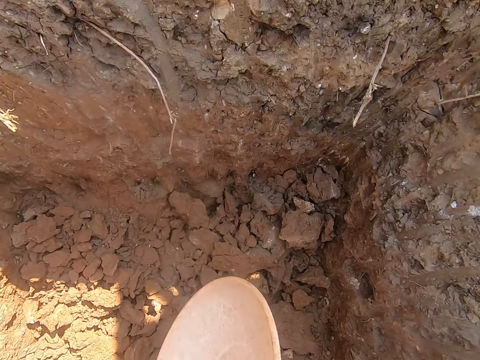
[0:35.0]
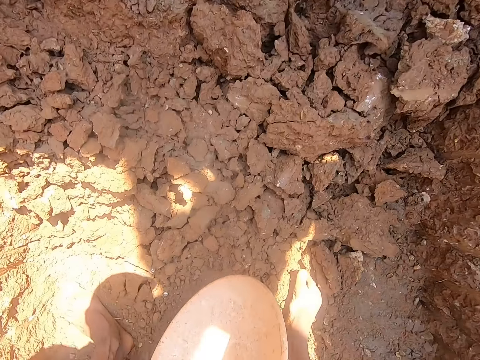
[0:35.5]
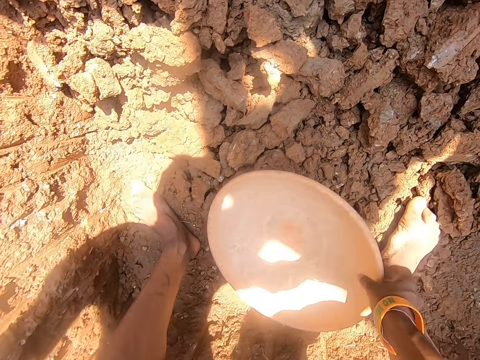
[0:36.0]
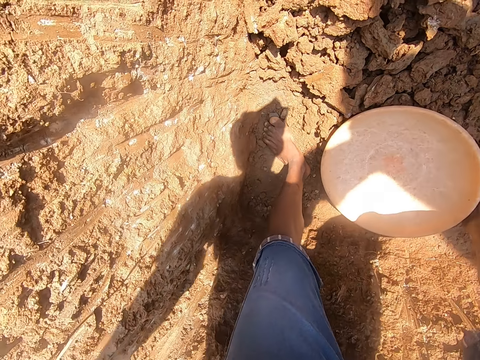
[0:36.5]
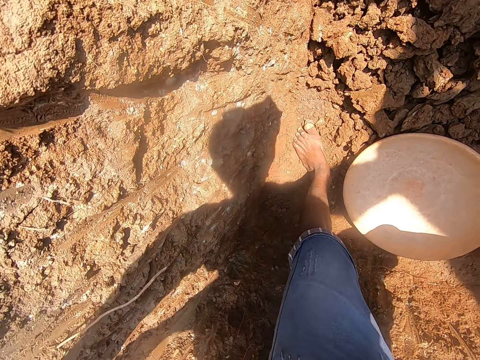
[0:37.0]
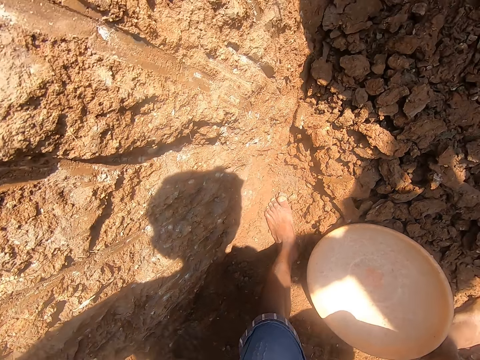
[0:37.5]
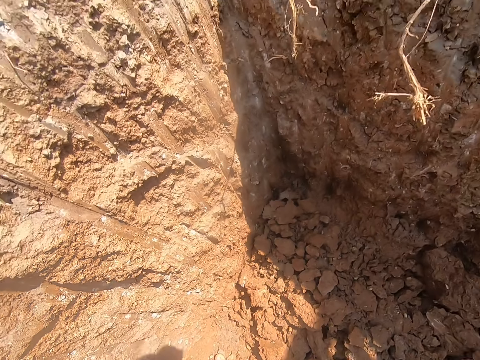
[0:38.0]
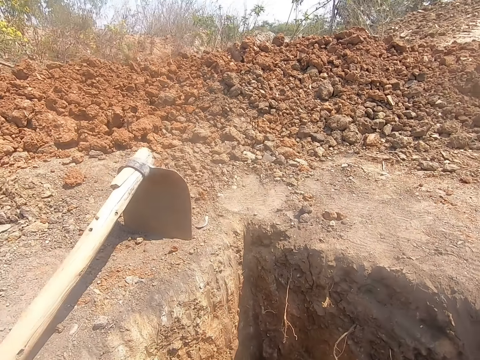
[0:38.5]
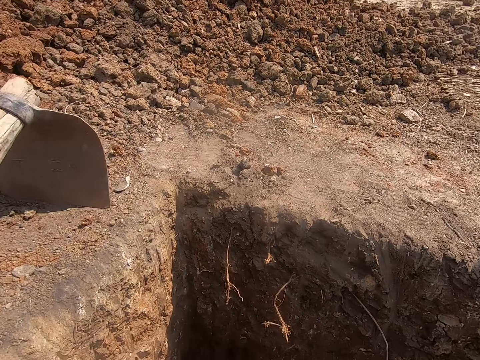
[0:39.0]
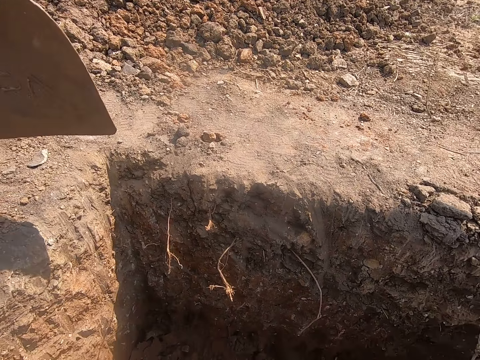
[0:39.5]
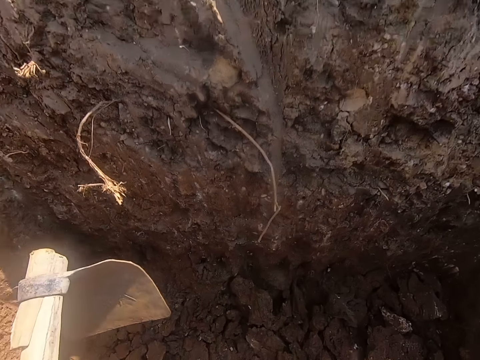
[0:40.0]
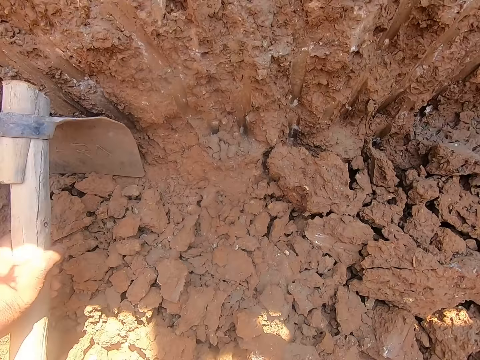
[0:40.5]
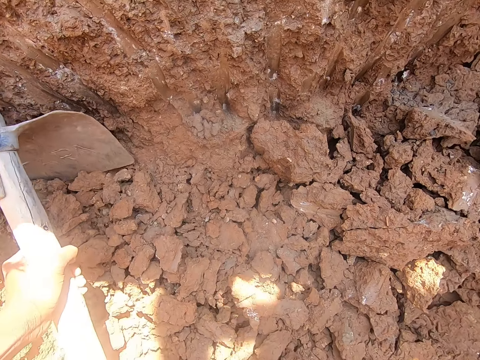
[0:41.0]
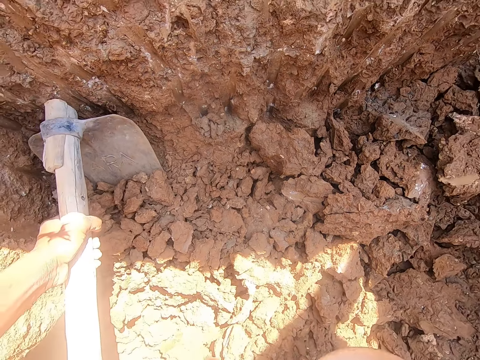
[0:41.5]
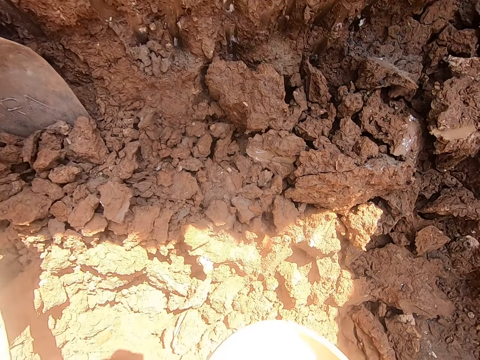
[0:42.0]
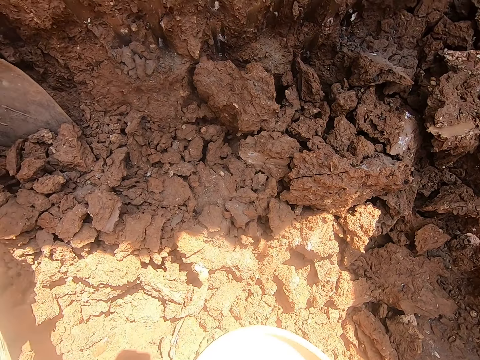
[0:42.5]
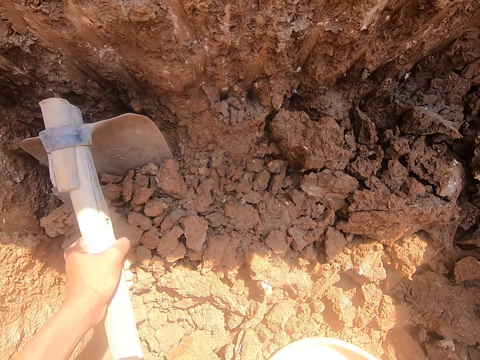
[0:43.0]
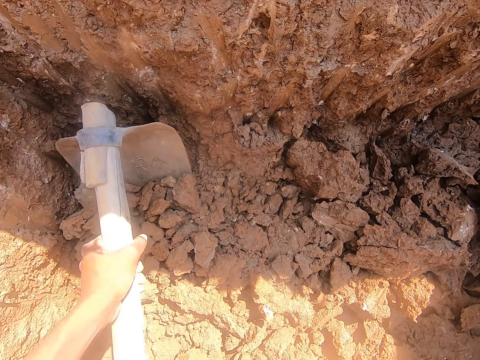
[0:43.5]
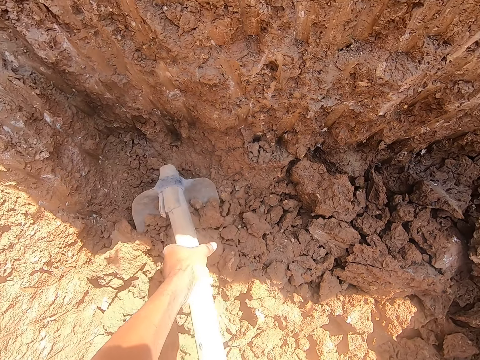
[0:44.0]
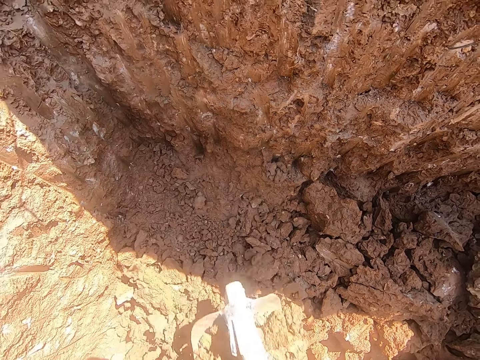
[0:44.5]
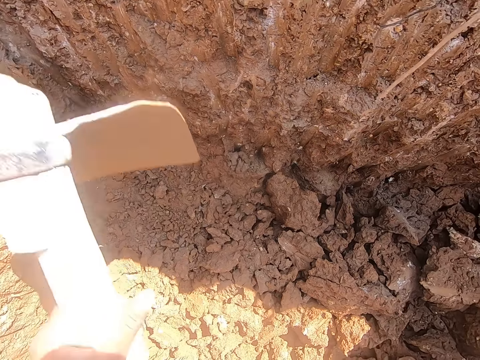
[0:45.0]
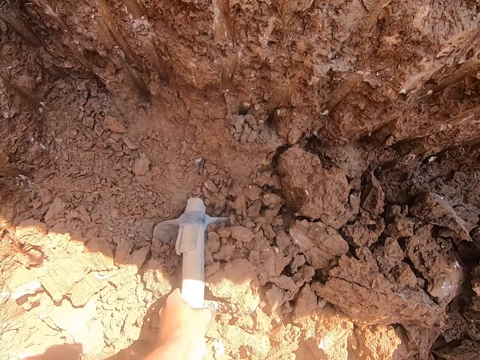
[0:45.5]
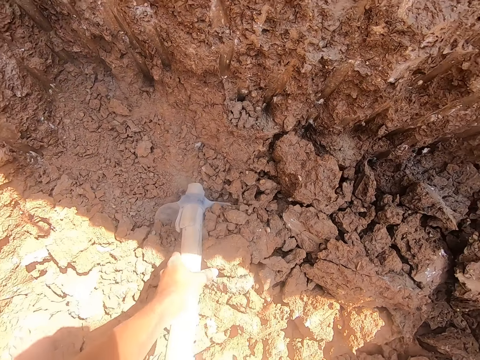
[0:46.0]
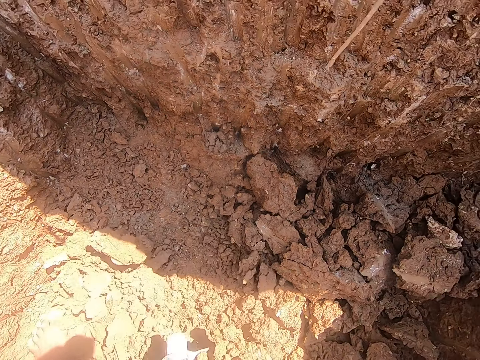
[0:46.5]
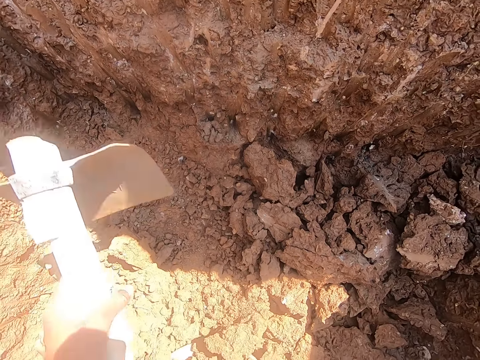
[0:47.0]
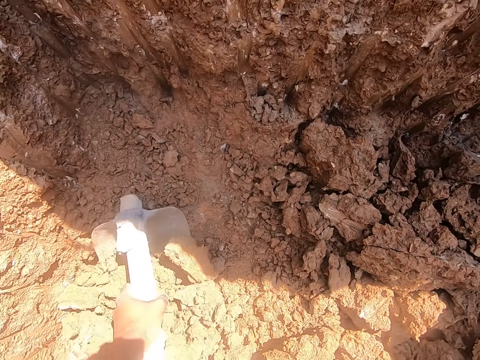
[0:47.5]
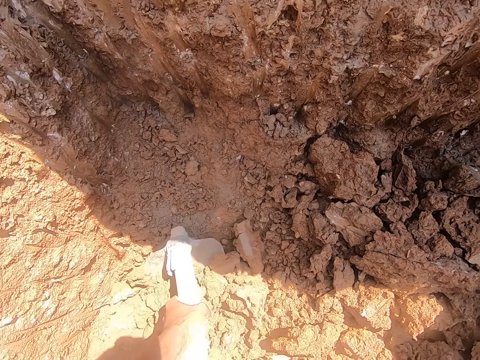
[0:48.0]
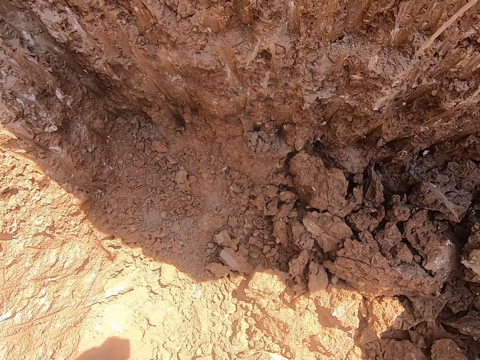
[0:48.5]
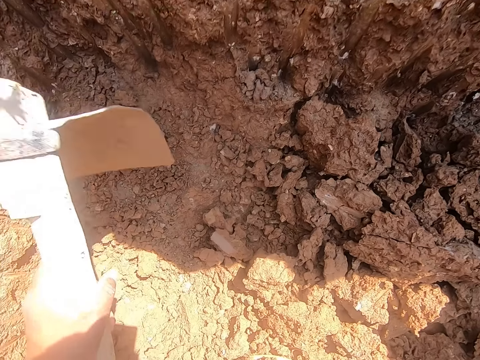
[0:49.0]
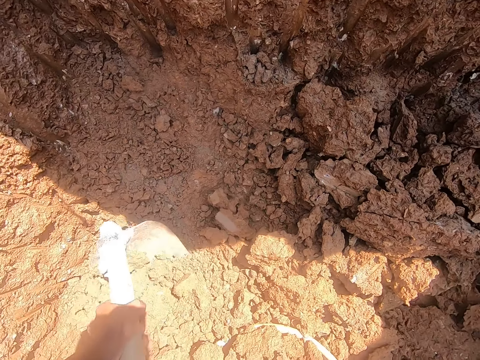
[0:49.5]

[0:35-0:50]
The camera wearer drops the bowl in the hole with his hands. He picks up a hoe from the ground with his left hand. He places the hoe on some ultisols in the hole with his left hand. He moves the bowl in the hole with his right hand. He gathers the ultisols into the bowl with the hoe in his hands. He digs the hole with the hoe in his right hand. He packs the ultisols from the hole into the bowl with the hoe in his hands.

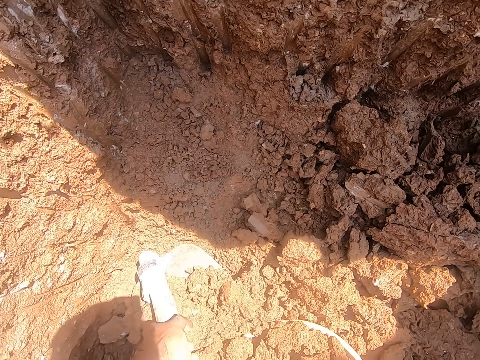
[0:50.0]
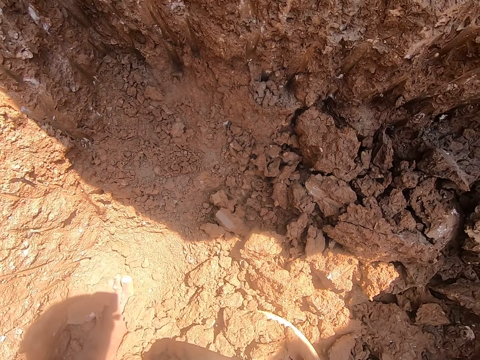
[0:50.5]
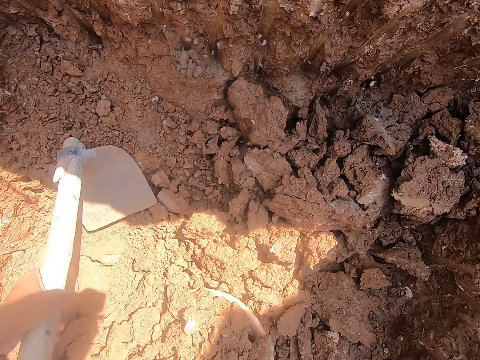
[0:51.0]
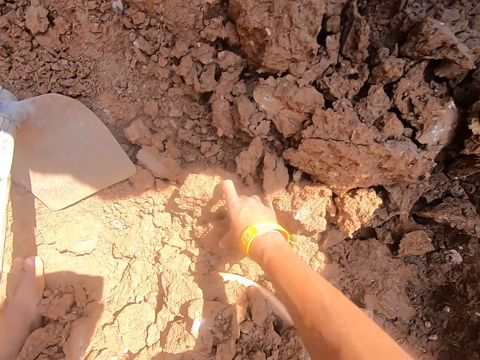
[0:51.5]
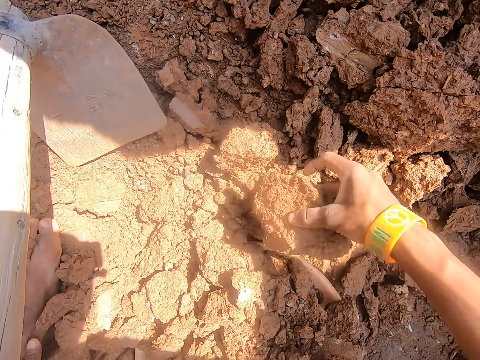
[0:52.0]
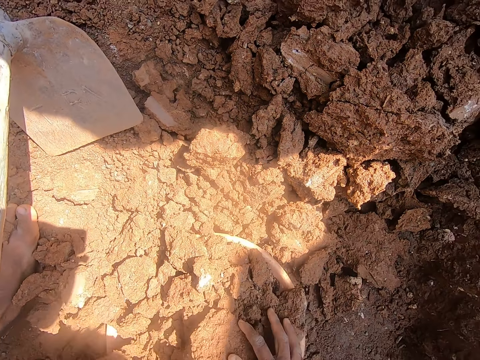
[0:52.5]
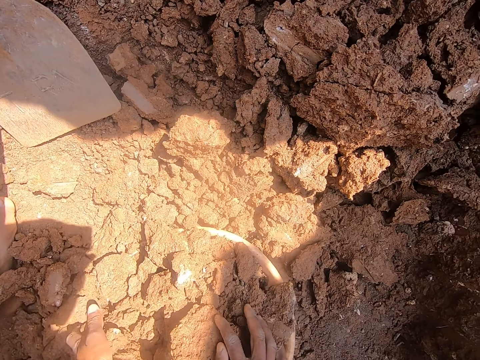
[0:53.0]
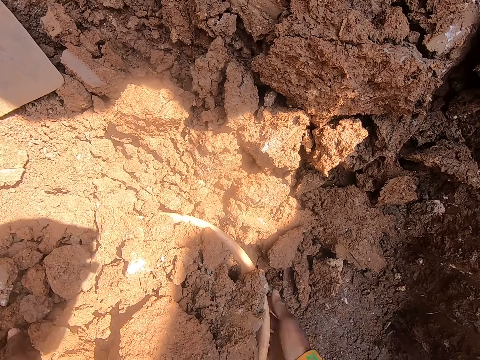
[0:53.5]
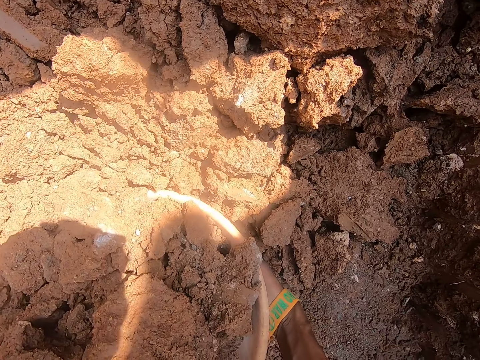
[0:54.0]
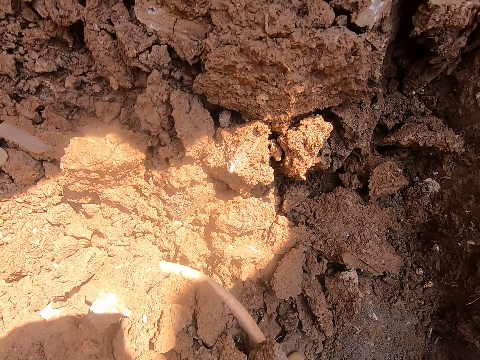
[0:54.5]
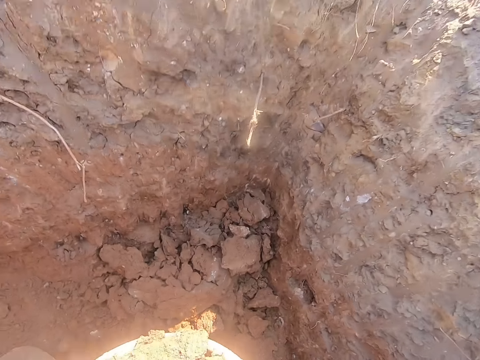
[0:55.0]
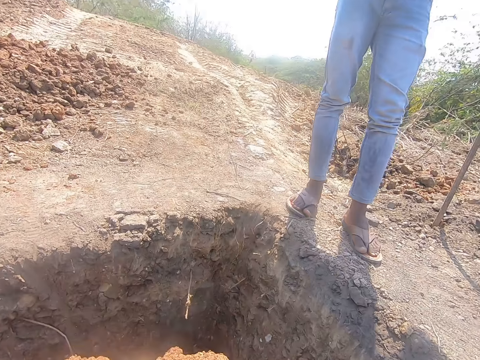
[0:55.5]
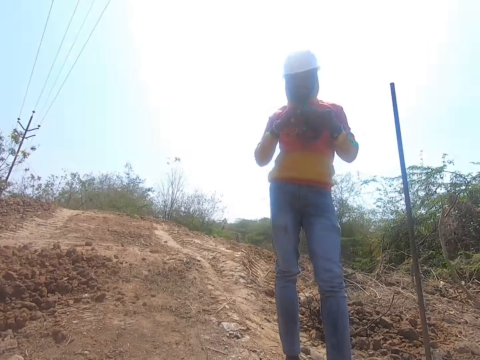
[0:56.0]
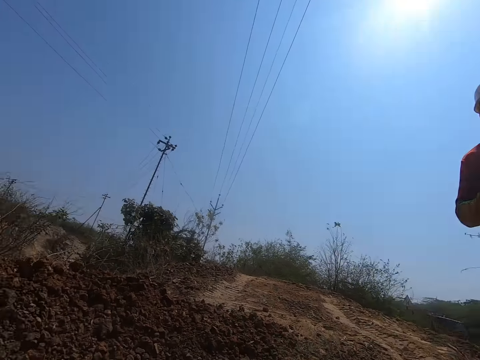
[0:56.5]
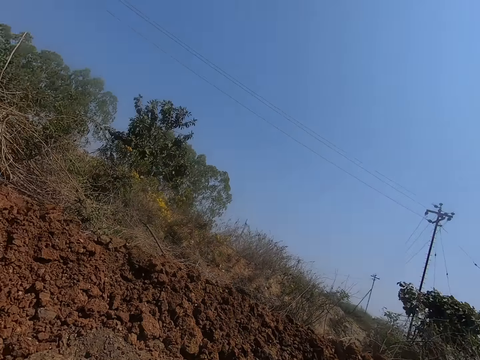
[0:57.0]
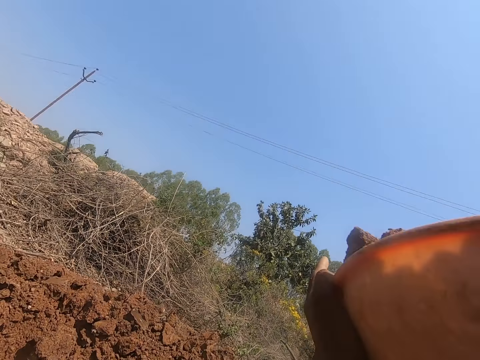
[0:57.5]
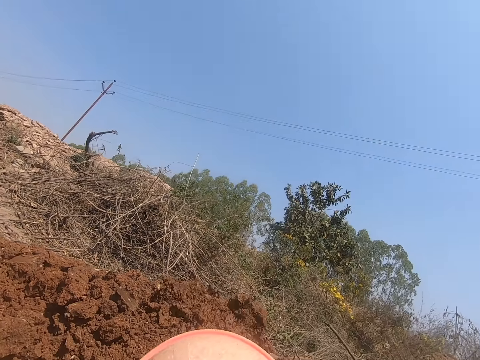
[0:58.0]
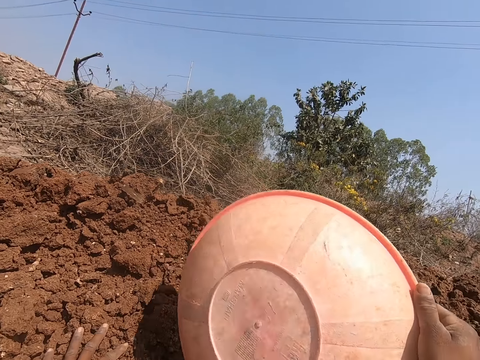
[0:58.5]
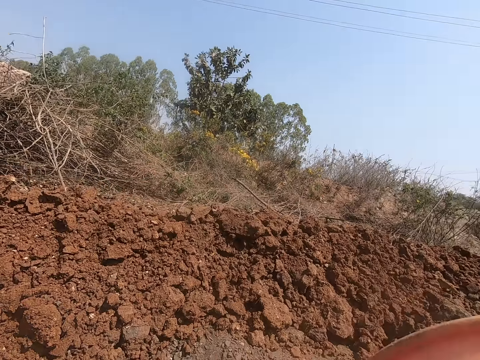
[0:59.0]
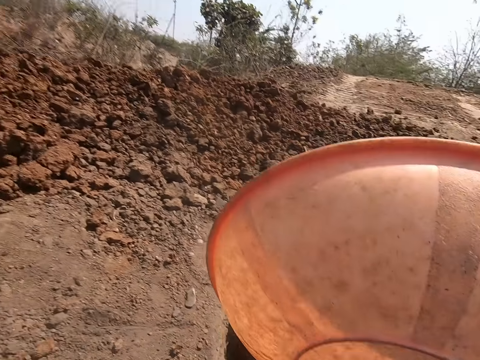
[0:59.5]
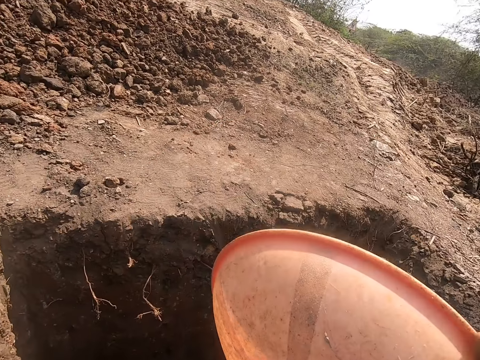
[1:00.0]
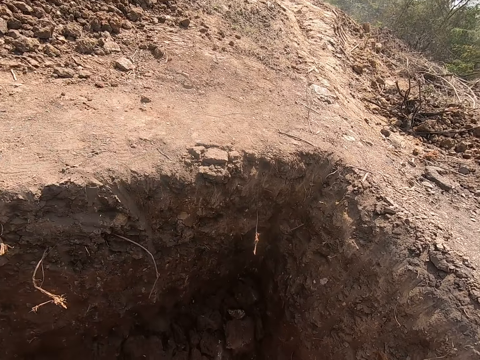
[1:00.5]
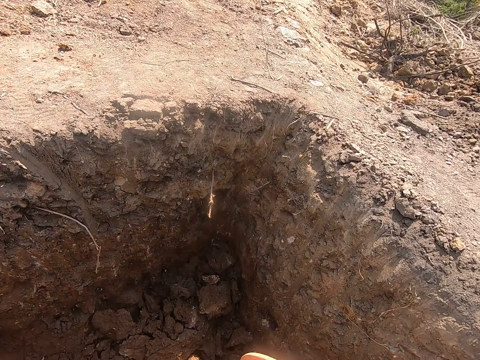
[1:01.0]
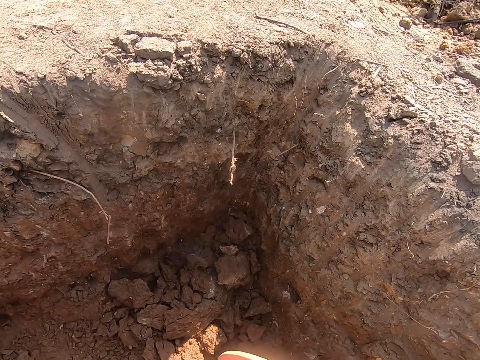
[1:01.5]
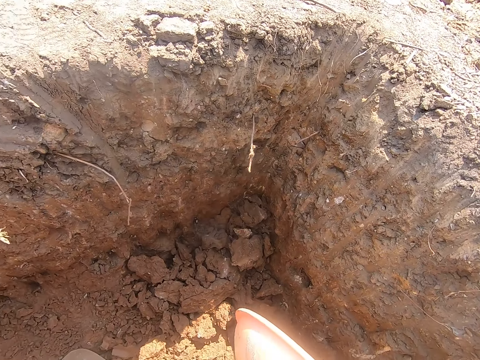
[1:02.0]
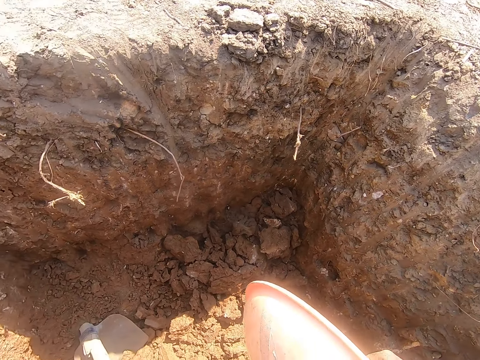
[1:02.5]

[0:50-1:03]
The camera wearer picks up the ultisol in the hole with his right hand. He drops the ultisols in the bowl with his right hand. He lifts the bowl in the hole with his hands. A man adjusts his sweater with his hands. The camera wearer looks around and pours the sand in the bowl on the ground with his hands.
